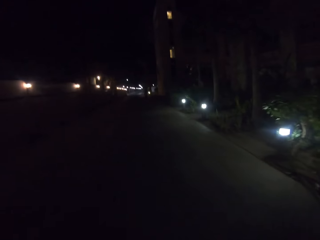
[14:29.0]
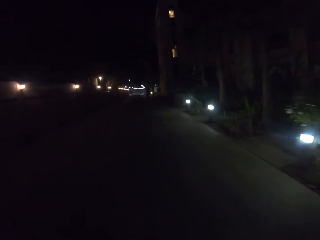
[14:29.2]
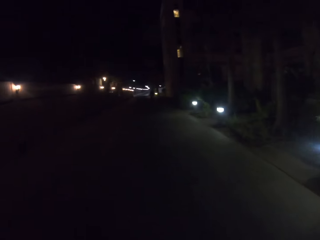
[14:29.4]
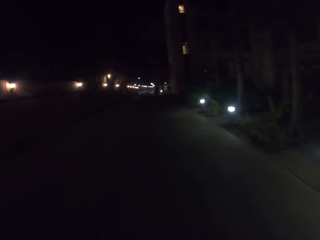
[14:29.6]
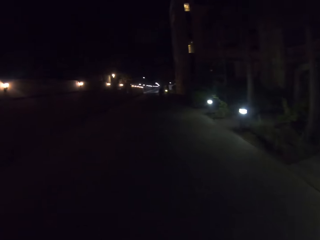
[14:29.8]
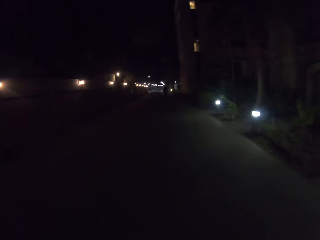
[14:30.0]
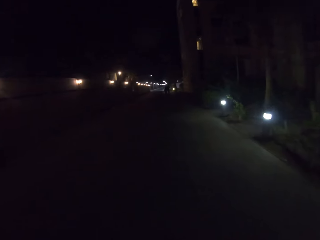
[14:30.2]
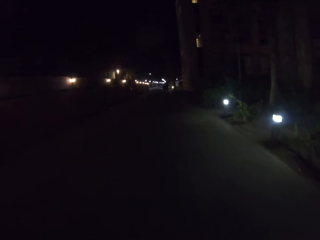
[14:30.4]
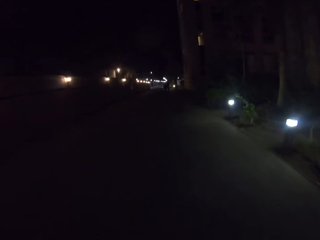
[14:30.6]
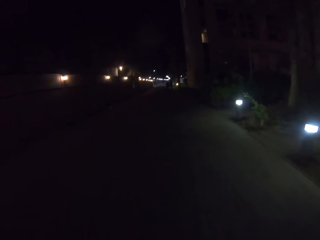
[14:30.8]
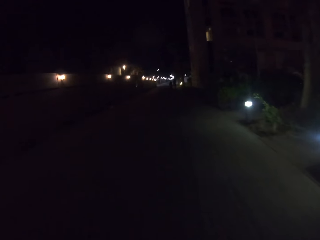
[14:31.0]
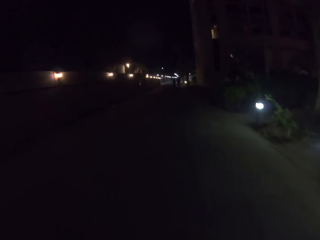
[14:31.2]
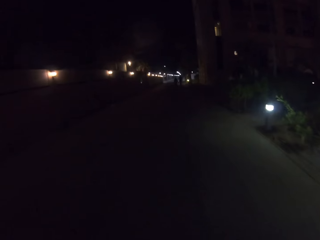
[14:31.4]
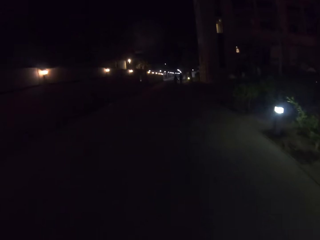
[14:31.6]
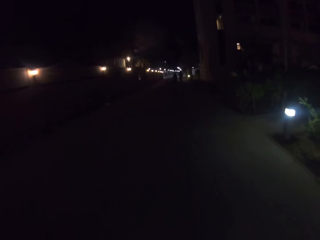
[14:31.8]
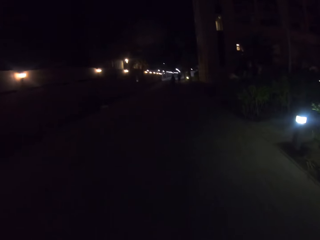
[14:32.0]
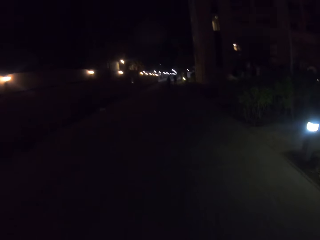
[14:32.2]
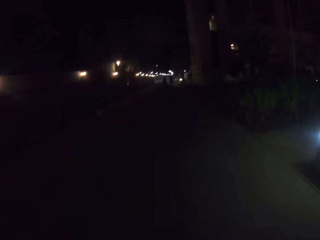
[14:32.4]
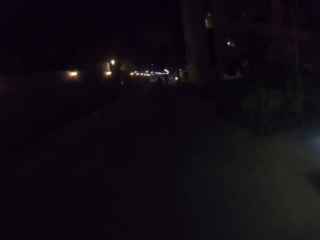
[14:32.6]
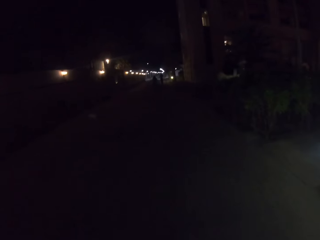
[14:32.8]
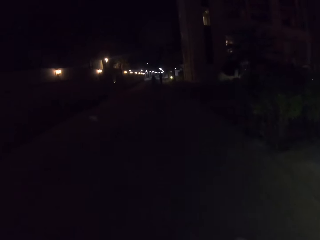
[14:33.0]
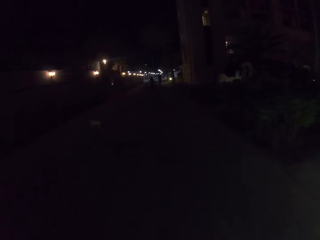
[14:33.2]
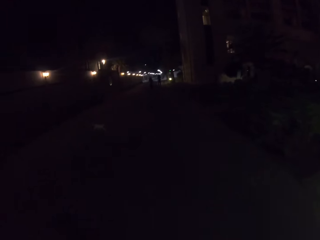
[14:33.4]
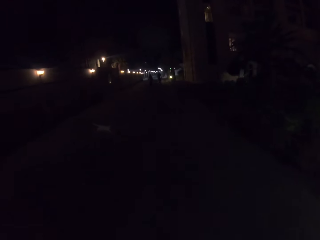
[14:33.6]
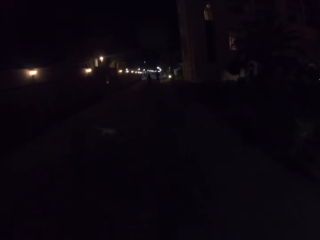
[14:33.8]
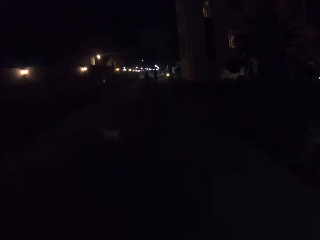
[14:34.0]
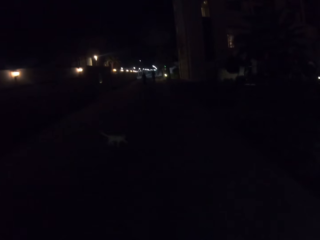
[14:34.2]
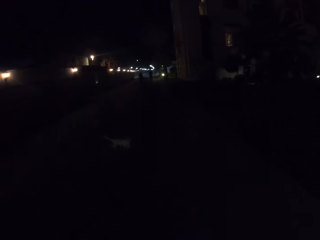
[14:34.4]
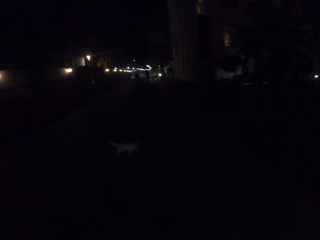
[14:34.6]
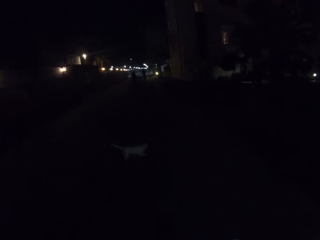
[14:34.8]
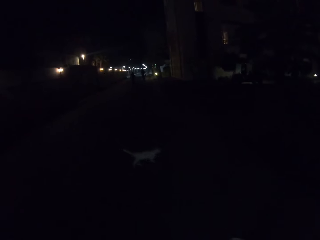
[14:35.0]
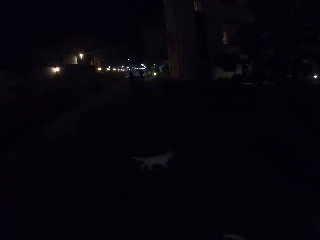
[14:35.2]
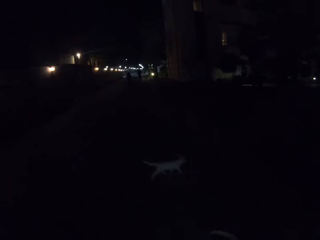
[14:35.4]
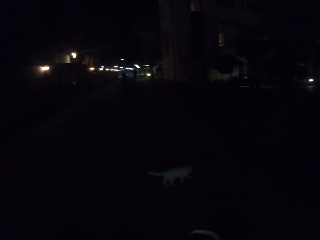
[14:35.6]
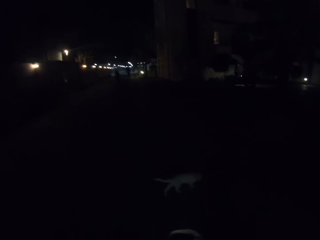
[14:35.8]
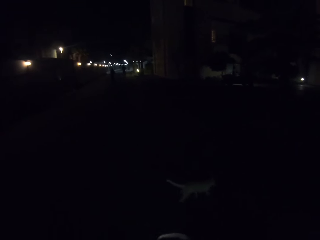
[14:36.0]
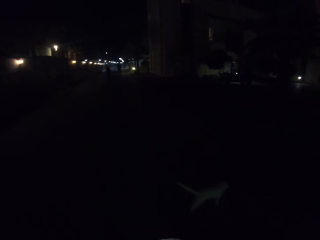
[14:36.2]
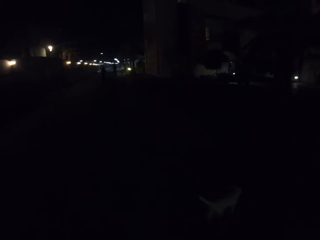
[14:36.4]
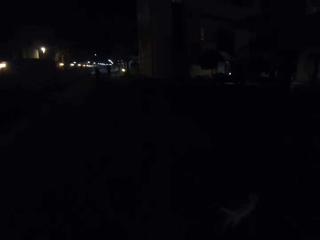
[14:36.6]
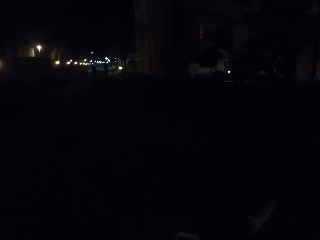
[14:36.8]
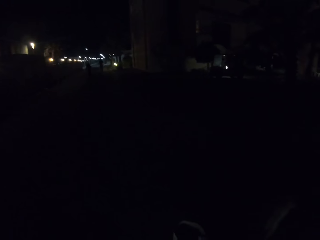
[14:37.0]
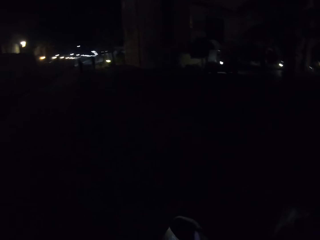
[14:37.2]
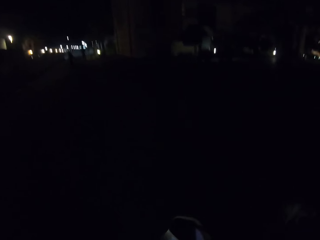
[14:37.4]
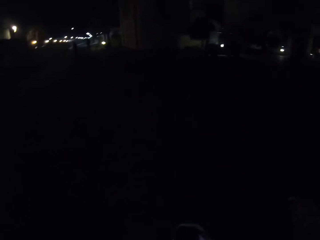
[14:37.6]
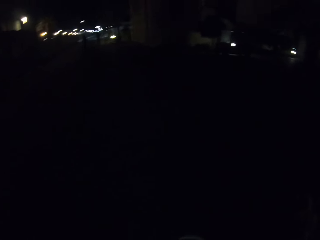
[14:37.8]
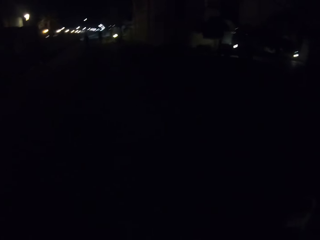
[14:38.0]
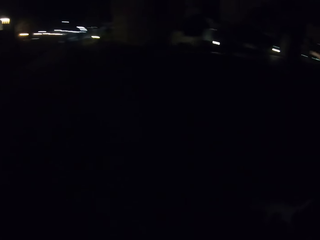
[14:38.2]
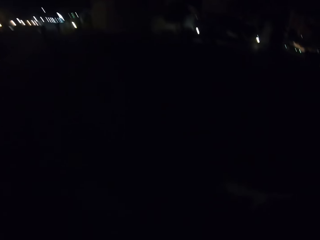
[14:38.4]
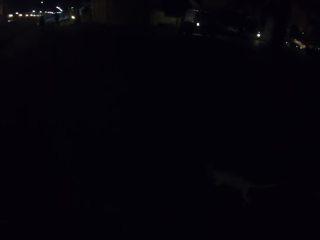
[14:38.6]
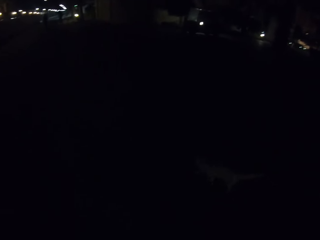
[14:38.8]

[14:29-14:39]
A person walks around the estate. Another person walks around the estate. The camera wearer rides the bicycle around the estate.

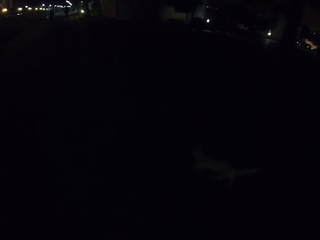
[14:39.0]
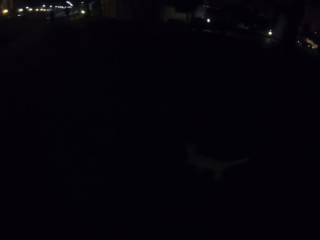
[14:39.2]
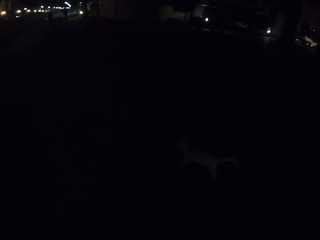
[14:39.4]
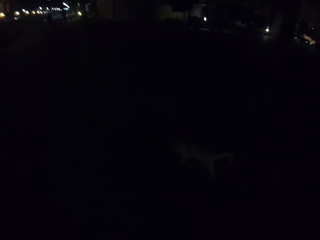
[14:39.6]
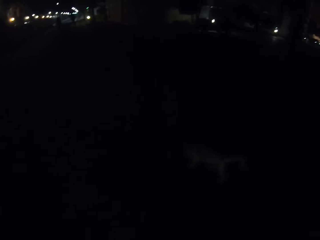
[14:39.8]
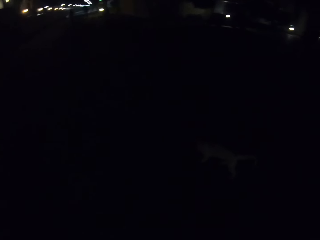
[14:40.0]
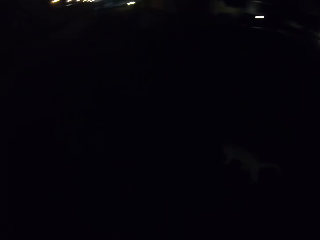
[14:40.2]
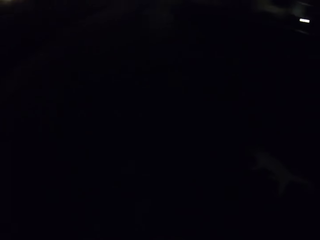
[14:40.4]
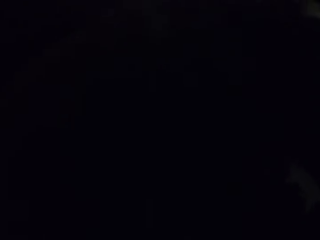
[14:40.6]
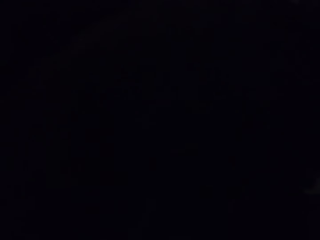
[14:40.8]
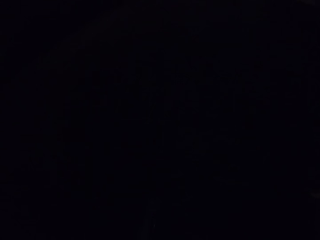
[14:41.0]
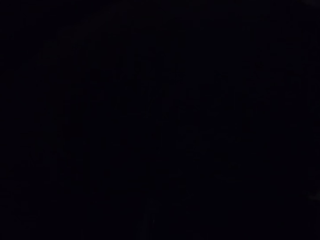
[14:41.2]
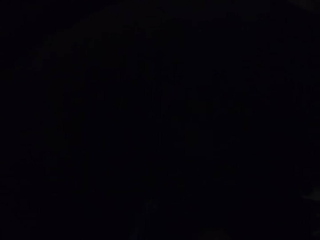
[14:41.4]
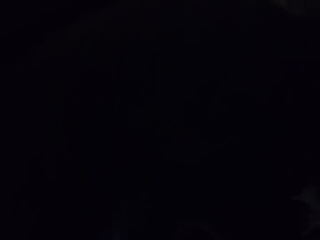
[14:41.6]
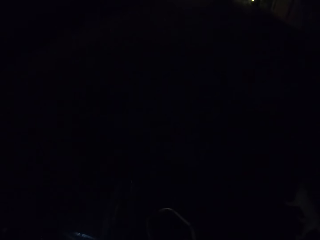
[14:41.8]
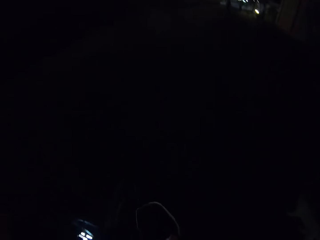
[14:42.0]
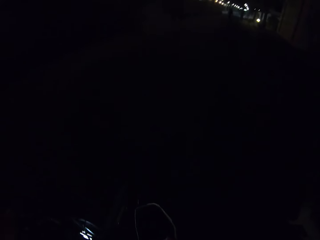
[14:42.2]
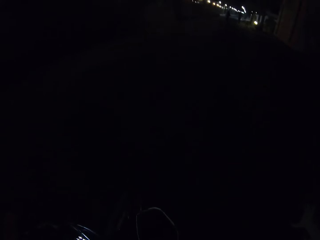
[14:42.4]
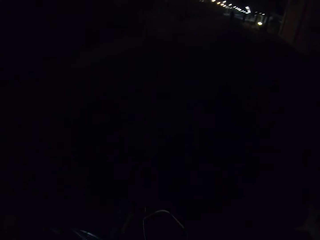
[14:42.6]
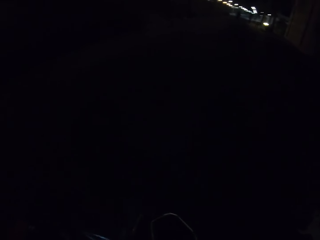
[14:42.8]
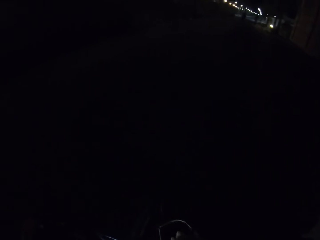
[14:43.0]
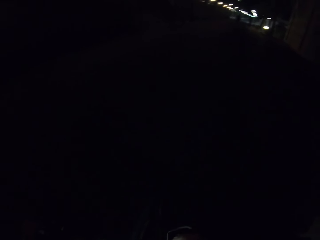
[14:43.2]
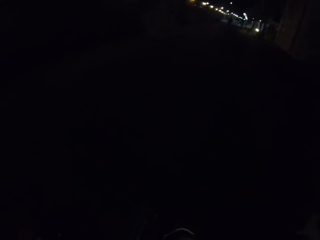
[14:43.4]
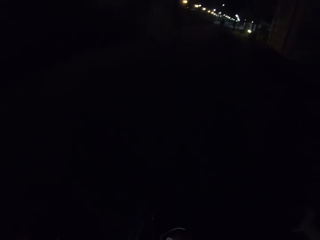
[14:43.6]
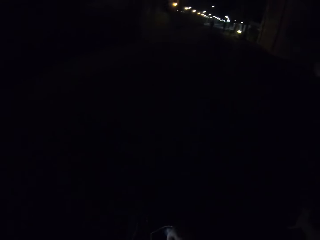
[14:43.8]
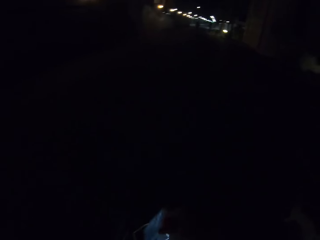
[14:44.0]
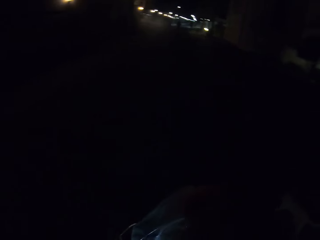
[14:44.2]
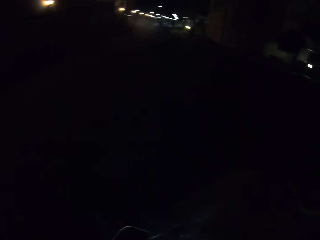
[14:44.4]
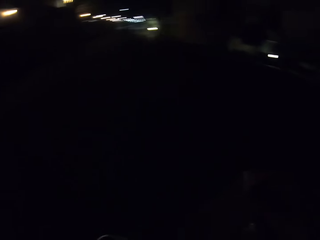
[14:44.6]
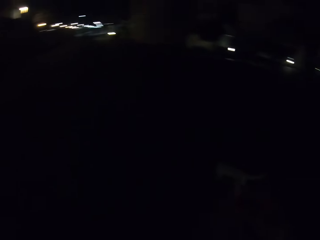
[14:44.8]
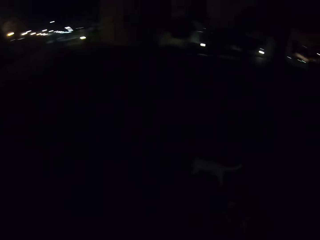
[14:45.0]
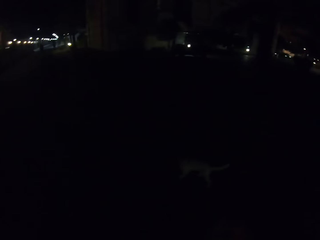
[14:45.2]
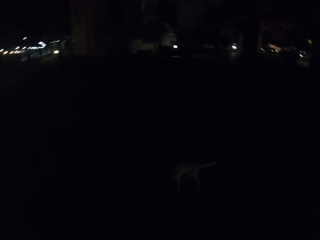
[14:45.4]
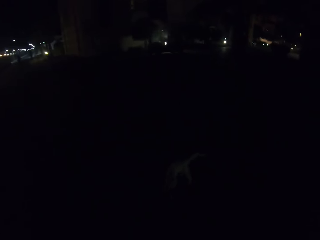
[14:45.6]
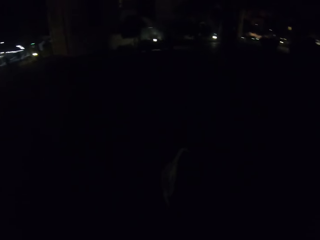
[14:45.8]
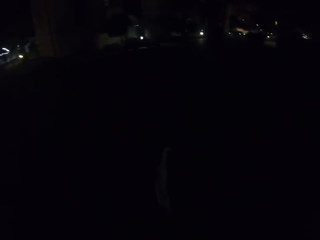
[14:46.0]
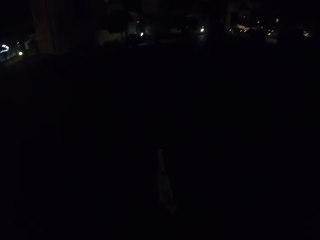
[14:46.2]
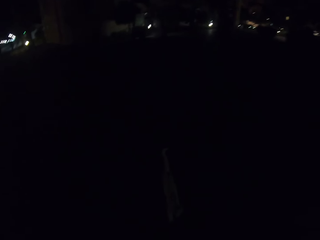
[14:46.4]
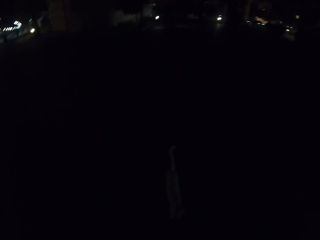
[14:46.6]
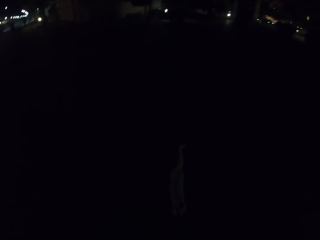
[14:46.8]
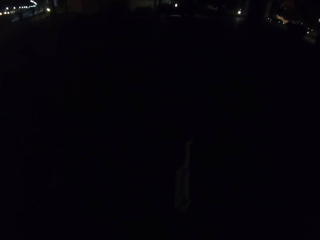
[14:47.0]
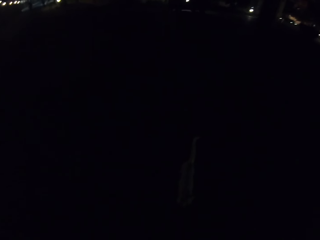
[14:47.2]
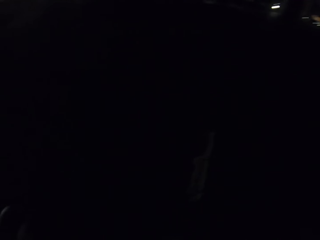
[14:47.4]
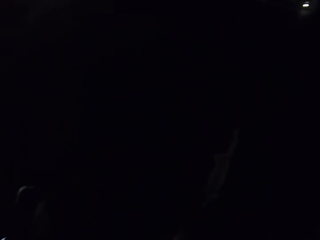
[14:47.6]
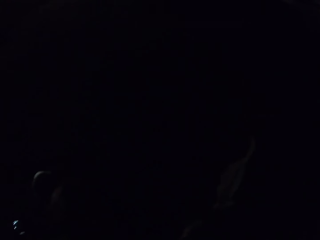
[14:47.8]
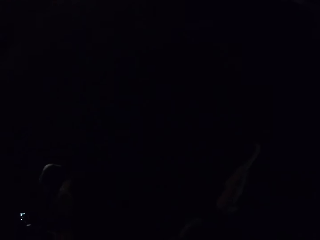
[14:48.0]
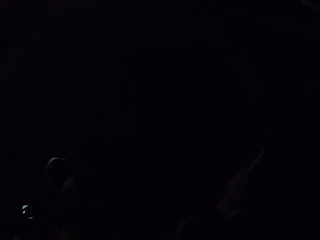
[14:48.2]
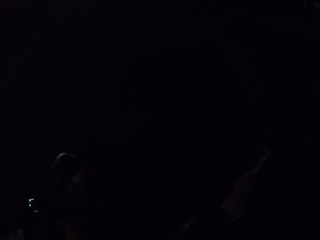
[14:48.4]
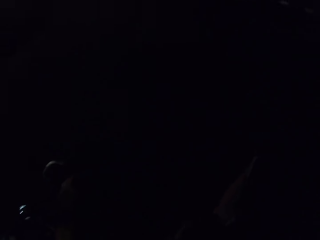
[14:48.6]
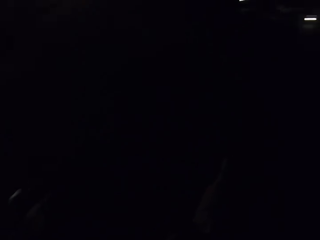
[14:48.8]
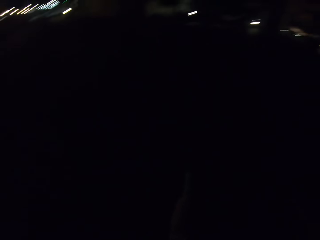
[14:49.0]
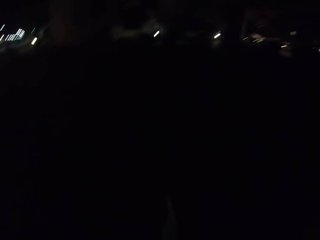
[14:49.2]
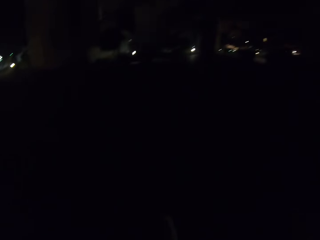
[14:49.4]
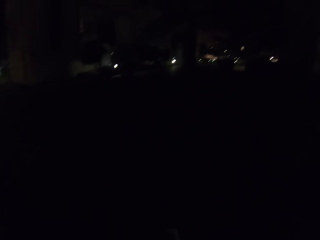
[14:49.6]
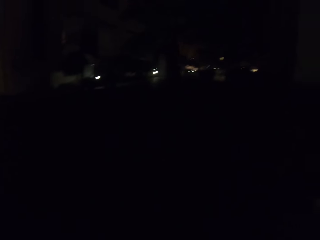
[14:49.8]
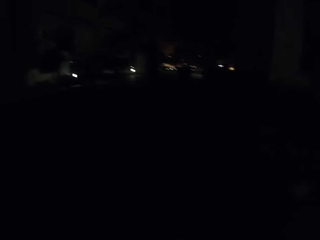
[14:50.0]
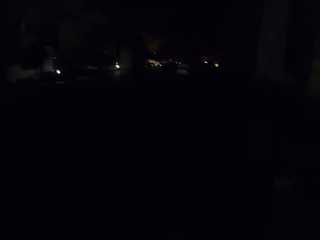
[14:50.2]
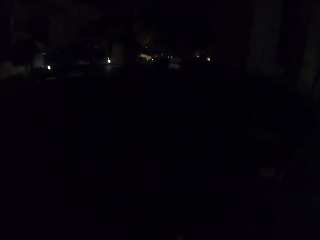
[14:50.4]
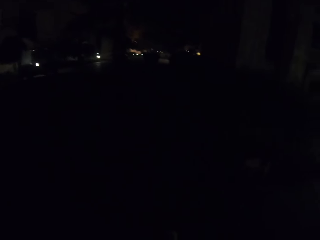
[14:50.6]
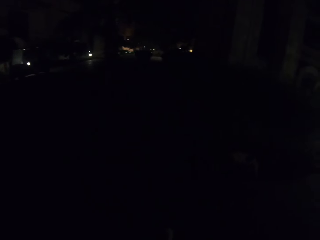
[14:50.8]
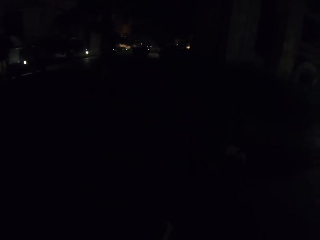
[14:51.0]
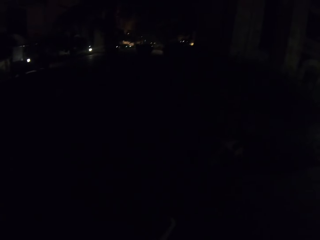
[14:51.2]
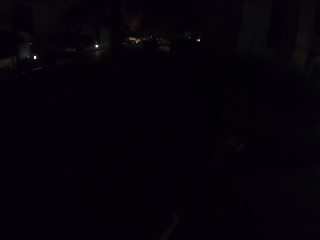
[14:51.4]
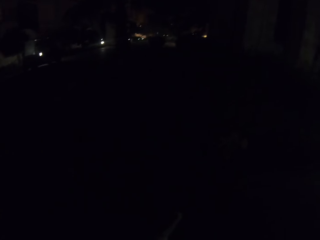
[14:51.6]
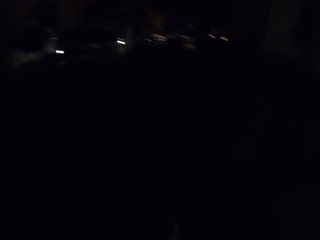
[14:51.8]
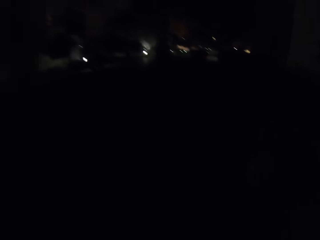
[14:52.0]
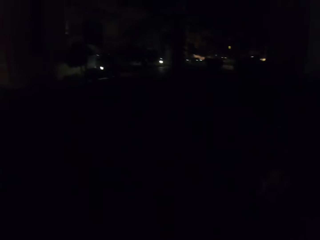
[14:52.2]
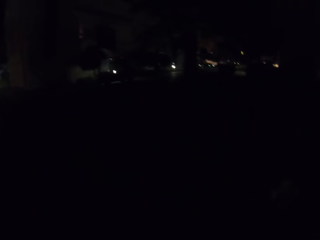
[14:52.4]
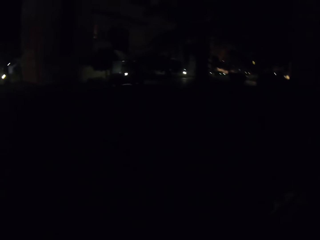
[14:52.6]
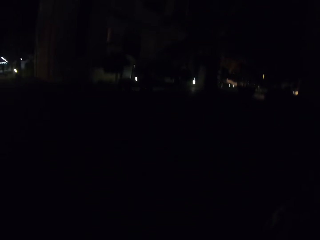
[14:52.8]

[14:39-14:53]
The camera wearer stops the bicycle. They take a bag on the bike handle with cat food. They look around. They walk around.
